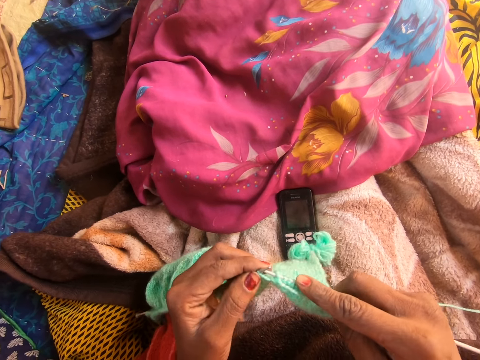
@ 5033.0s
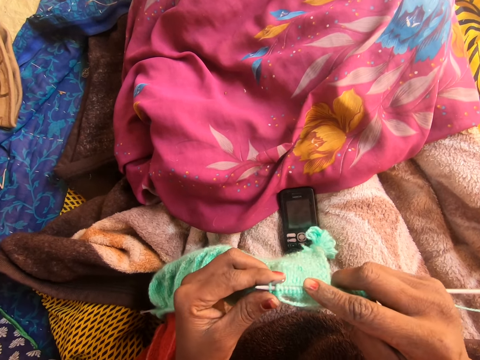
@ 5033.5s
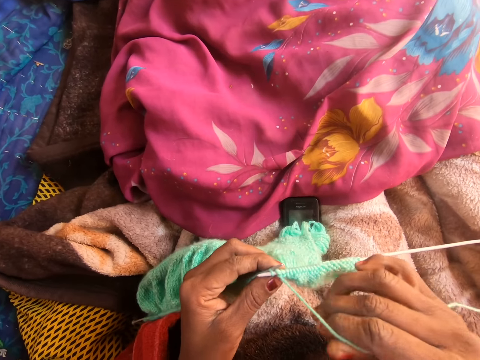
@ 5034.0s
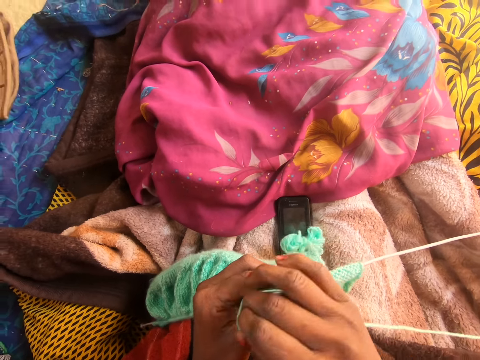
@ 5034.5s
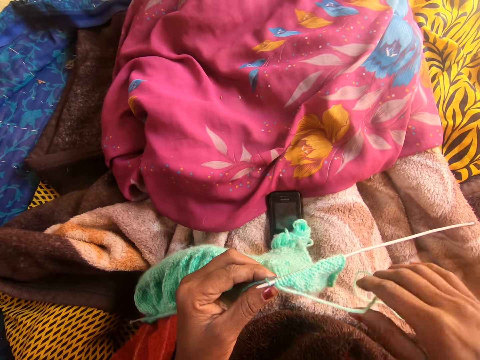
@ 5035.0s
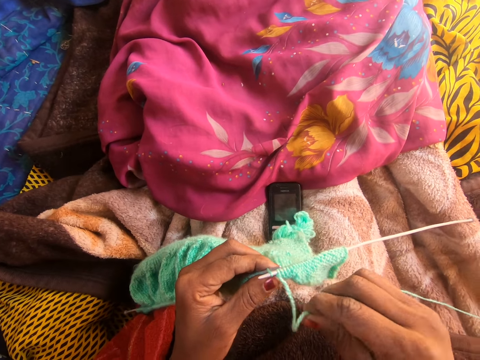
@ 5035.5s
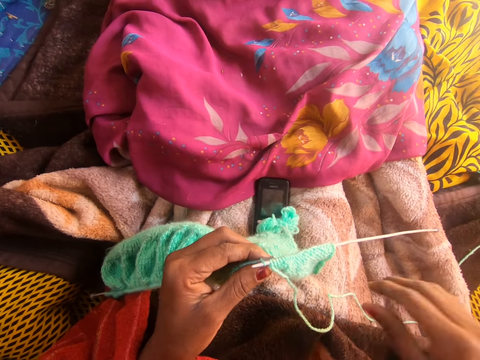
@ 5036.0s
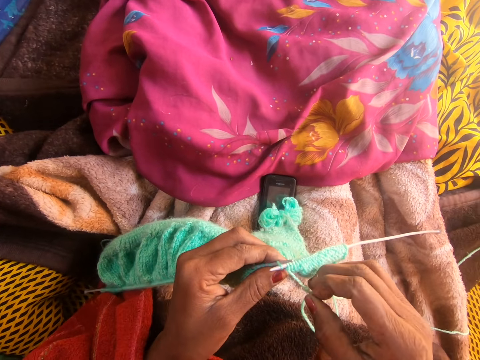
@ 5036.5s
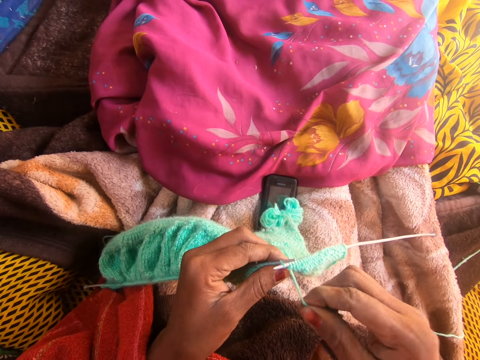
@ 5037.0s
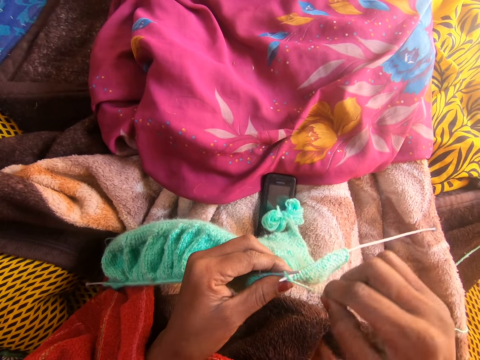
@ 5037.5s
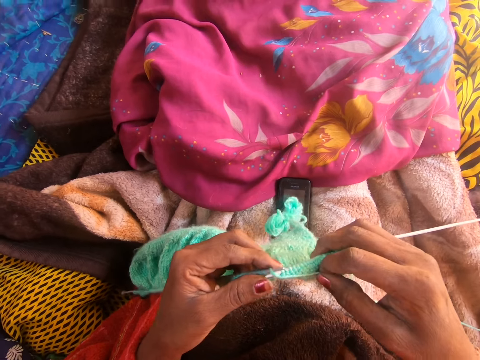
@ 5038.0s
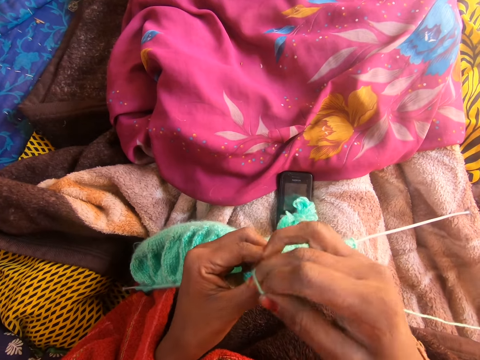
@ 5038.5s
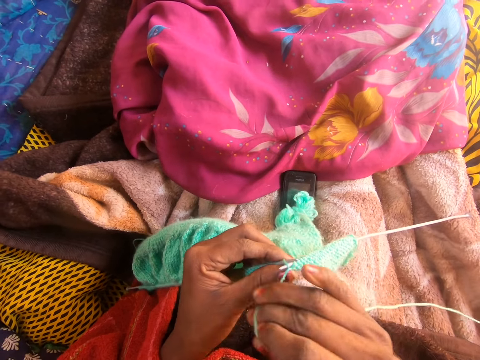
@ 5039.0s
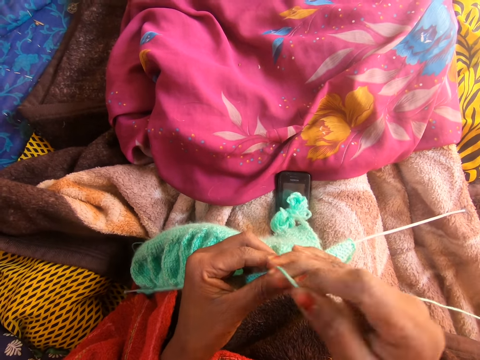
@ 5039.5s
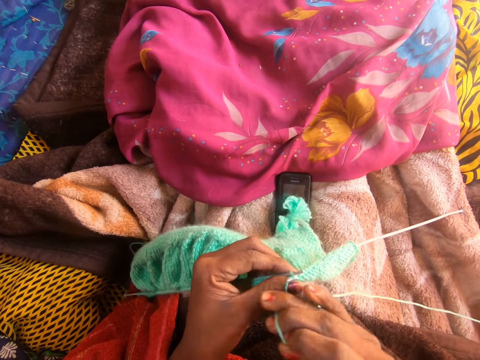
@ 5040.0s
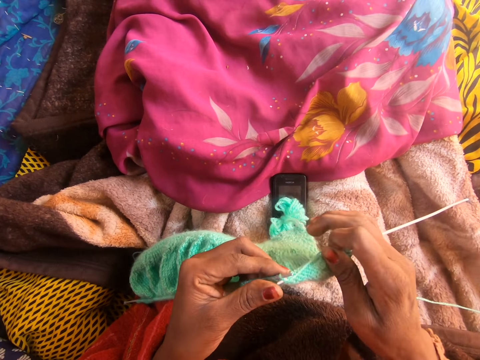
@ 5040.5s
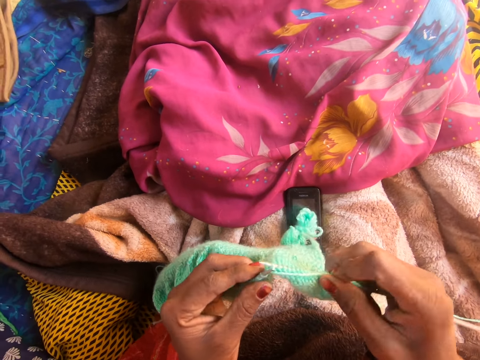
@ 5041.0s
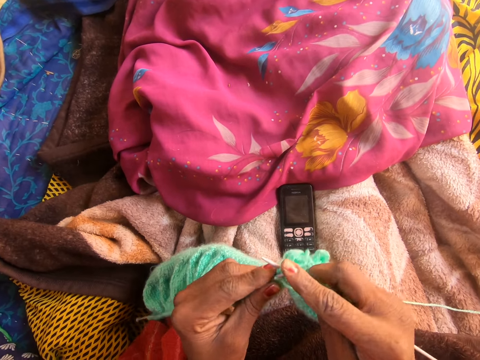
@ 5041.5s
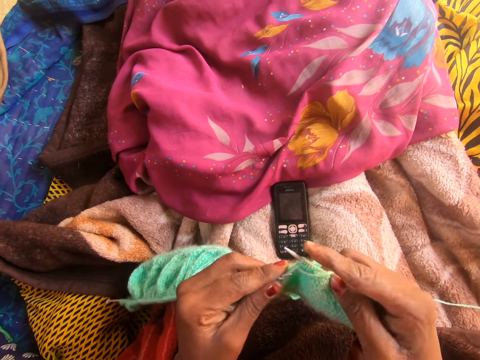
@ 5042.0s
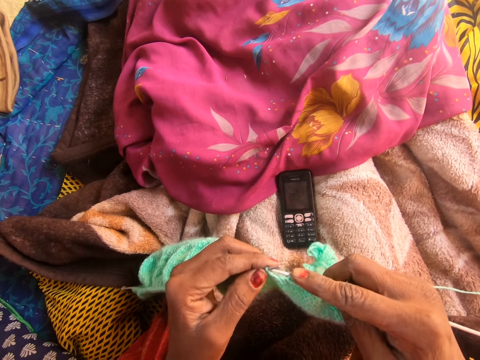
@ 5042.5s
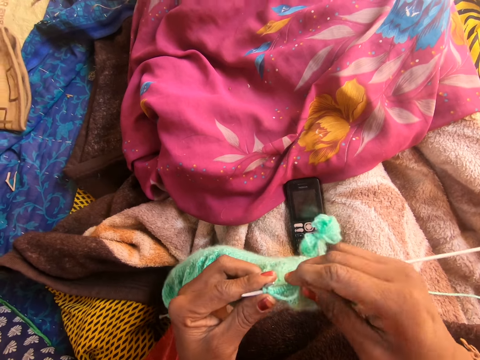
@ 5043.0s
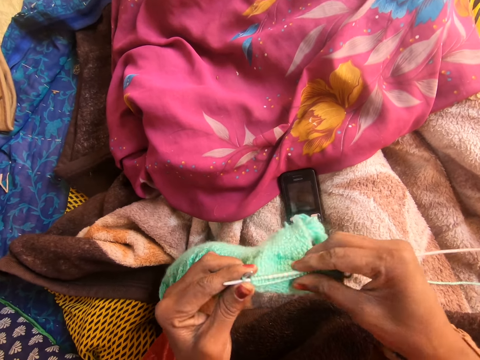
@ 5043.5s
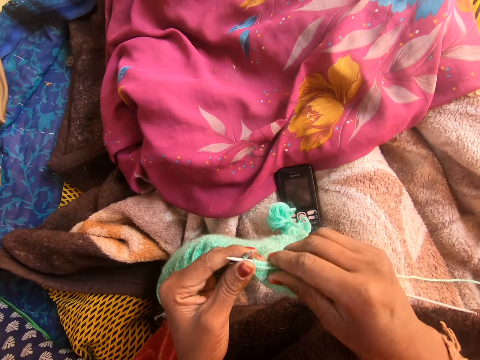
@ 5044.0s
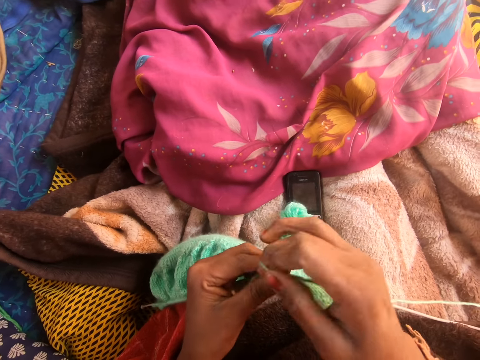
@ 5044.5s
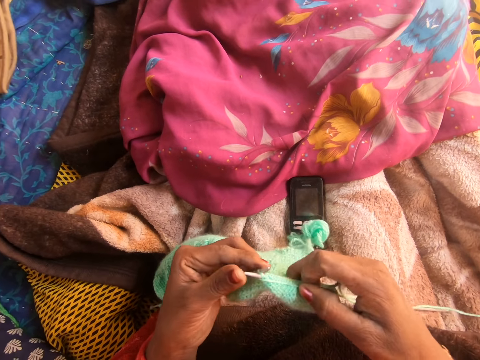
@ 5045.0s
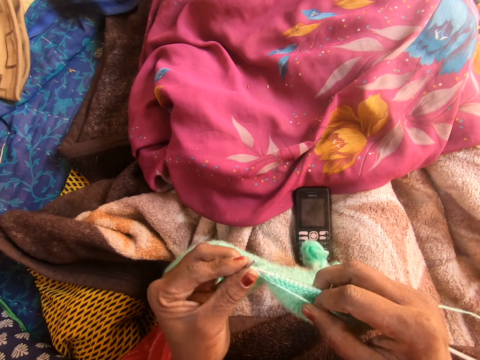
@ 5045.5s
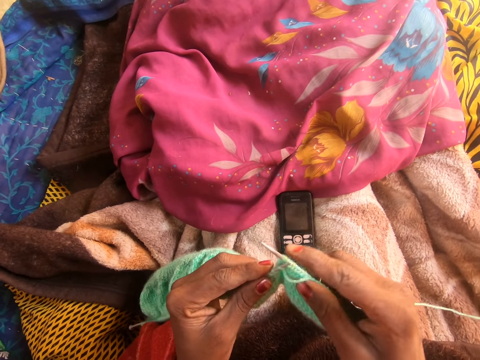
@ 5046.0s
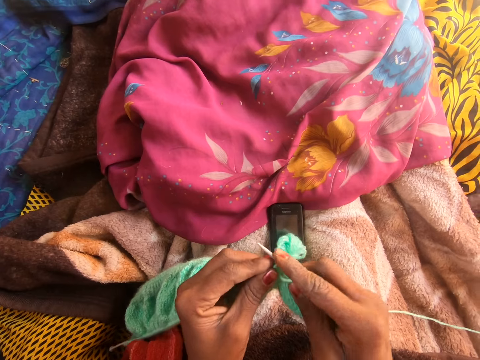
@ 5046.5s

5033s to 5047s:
The camera wearer unhands the crochet hook. They align the thread. They pick up the crochet hook. They unhand the crochet hook, align the thread, pick up the crochet hook and crochet the fabric. They align the fabric. They unhand the crochet hook, align the thread, pick up the crochet hook and crochet the fabric.

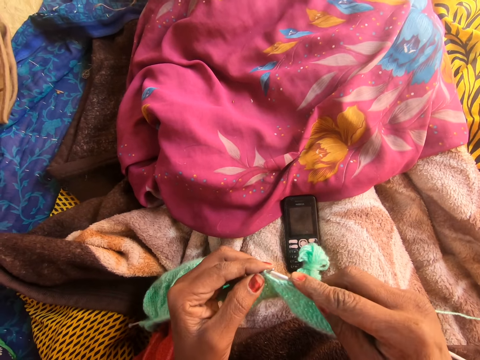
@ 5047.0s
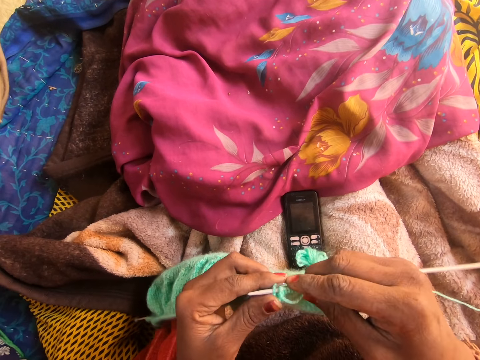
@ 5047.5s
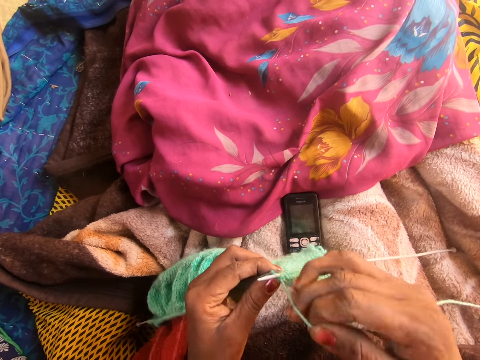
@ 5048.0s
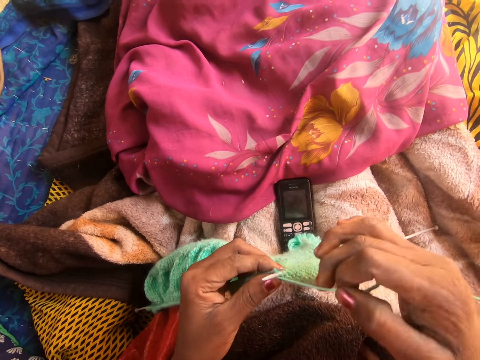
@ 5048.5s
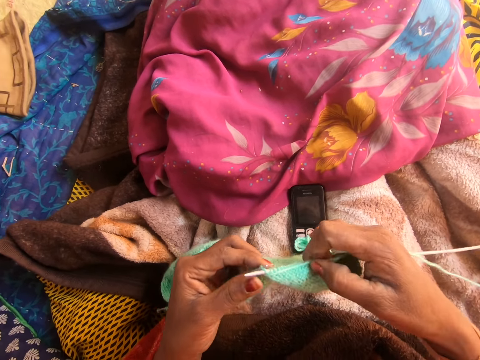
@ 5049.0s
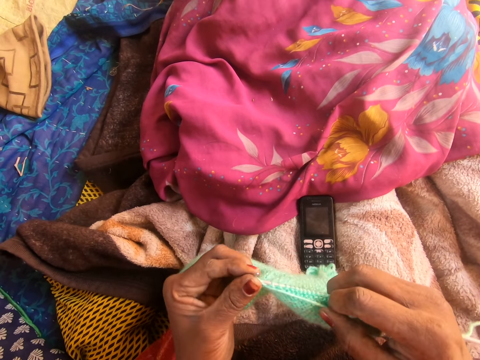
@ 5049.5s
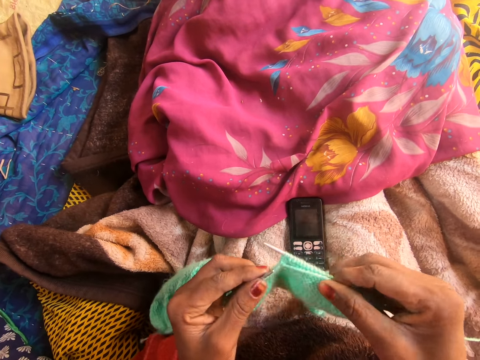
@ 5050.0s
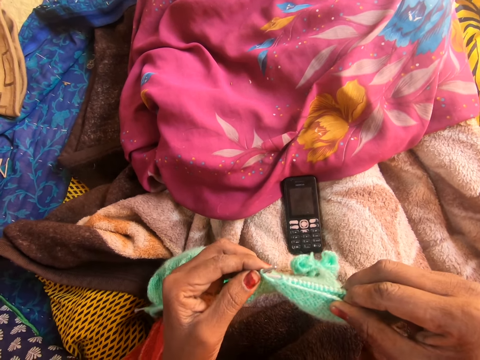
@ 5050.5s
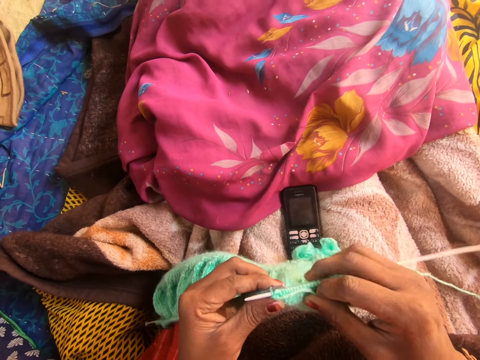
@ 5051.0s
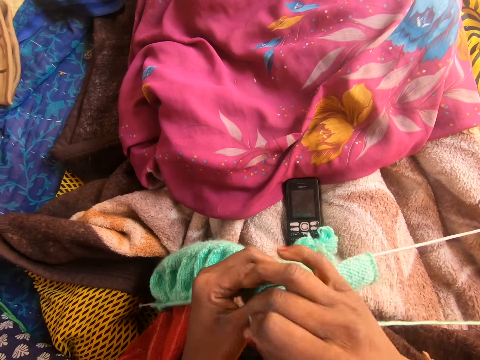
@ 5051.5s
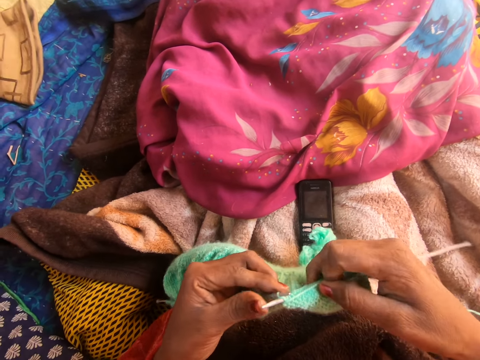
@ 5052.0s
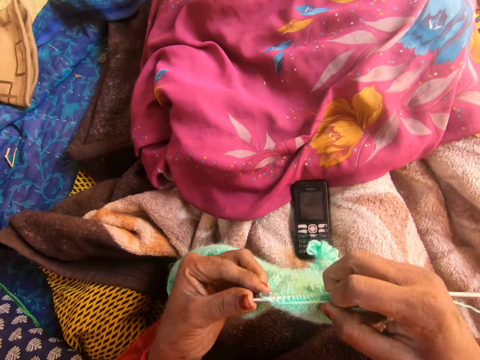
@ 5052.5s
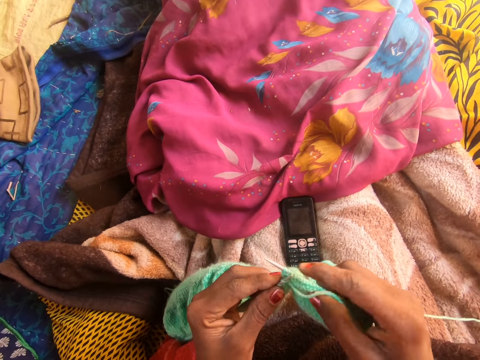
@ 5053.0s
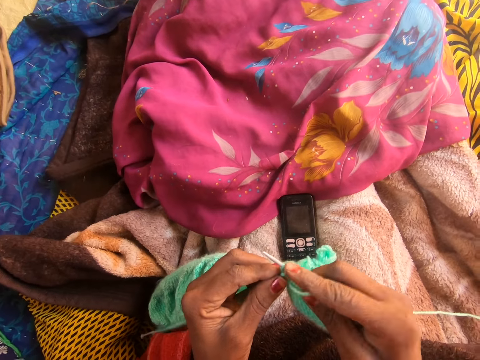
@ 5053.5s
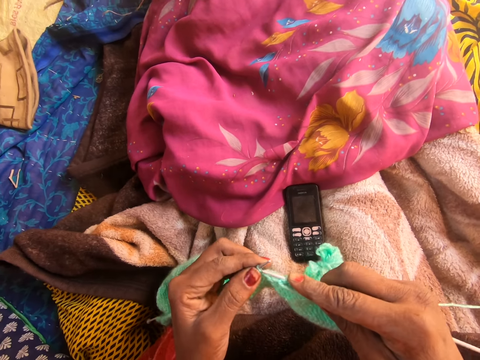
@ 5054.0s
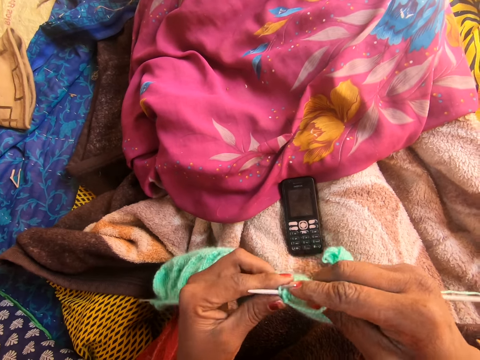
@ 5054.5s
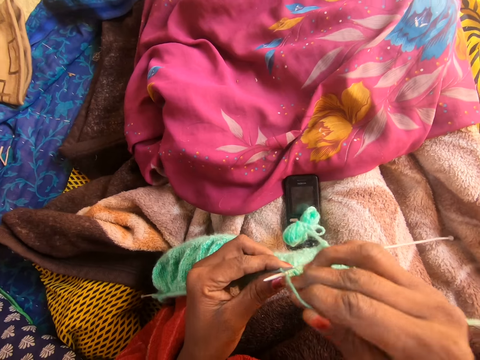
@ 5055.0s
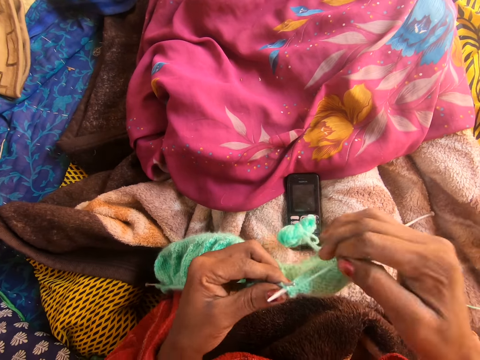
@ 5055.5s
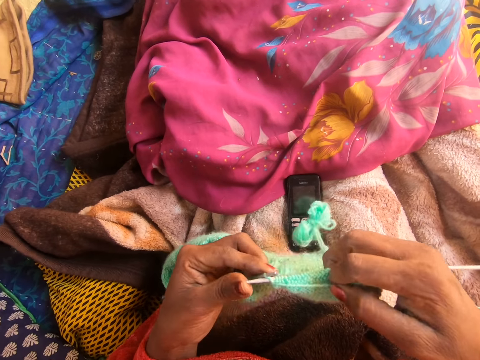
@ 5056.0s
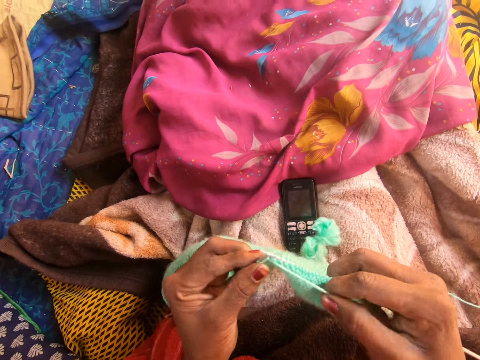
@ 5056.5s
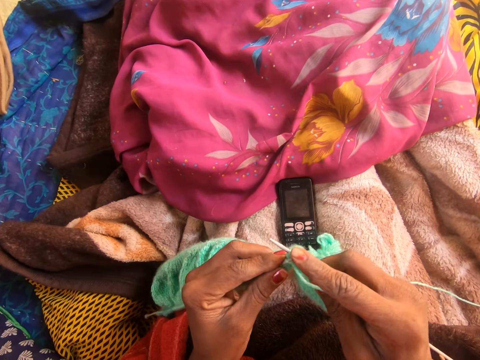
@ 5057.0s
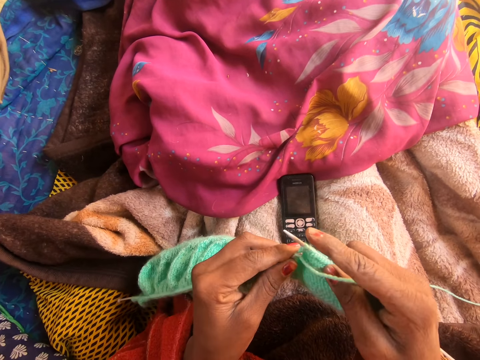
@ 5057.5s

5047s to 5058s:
The camera wearer unhands the crochet hook. They align the thread, pick up the crochet hook and crochet the fabric. They unhand the crochet hook, align the thread, pick up the crochet hook and crochet the fabric. They unhand the crochet hook, align the thread, pick up the crochet hook and crochet the fabric.
